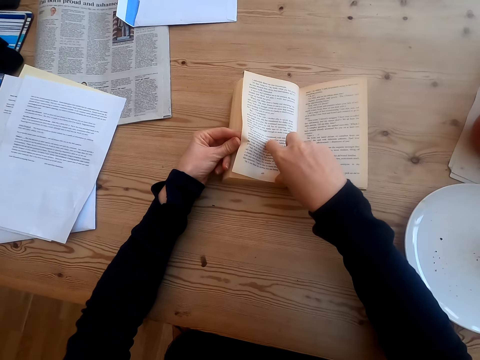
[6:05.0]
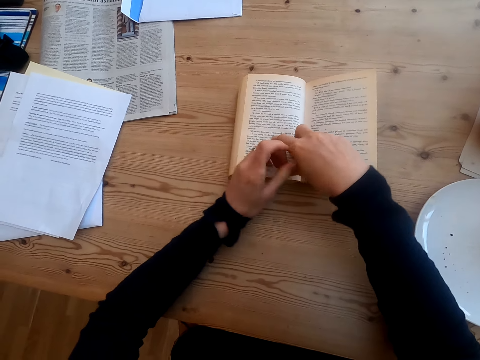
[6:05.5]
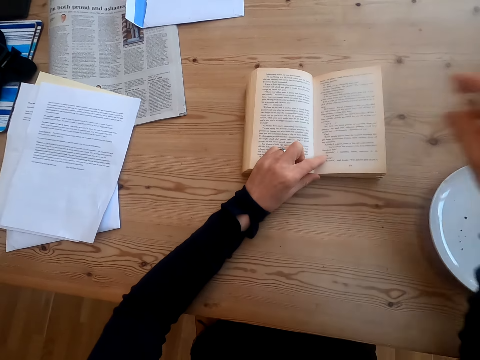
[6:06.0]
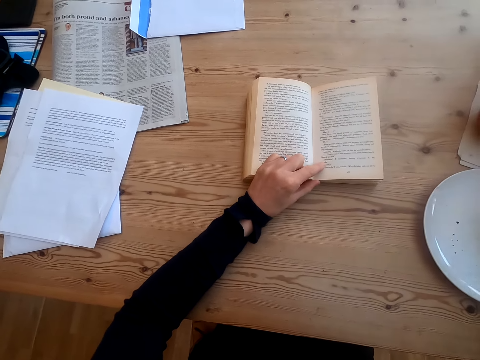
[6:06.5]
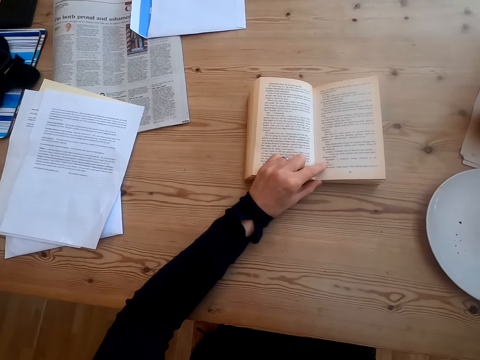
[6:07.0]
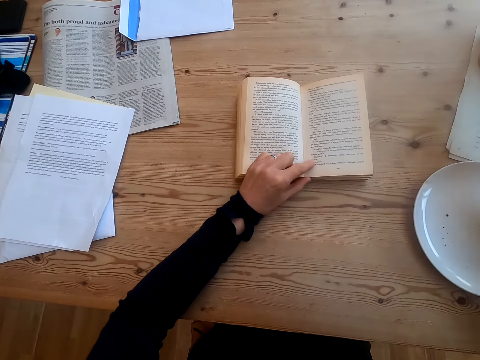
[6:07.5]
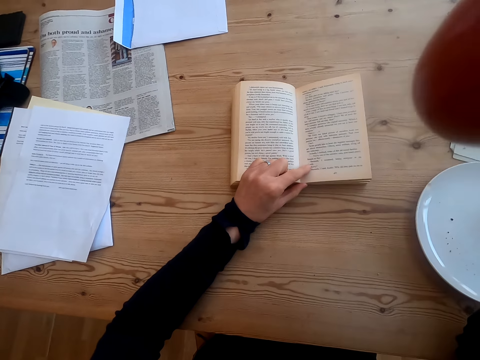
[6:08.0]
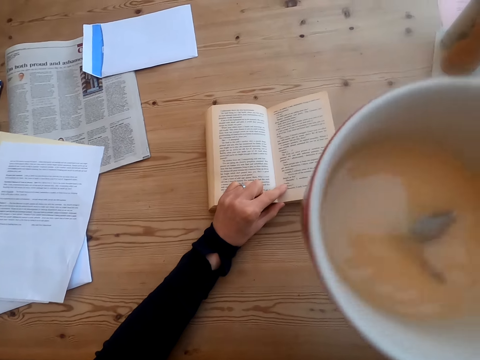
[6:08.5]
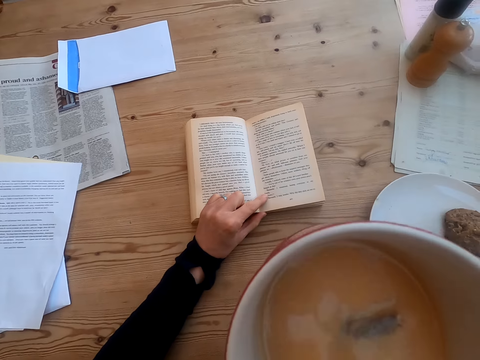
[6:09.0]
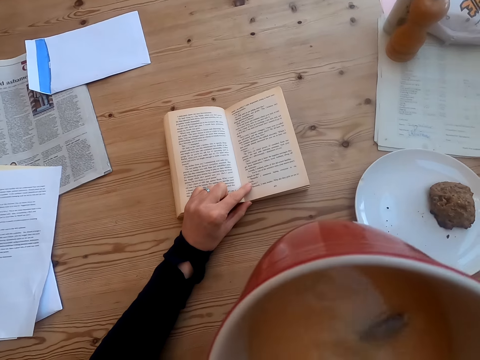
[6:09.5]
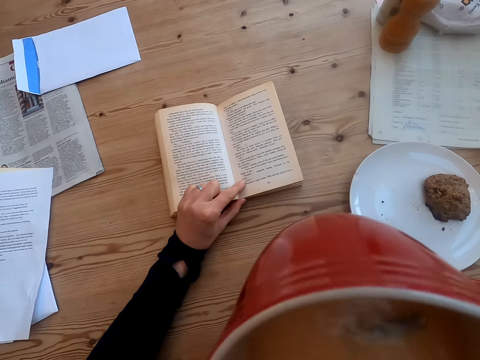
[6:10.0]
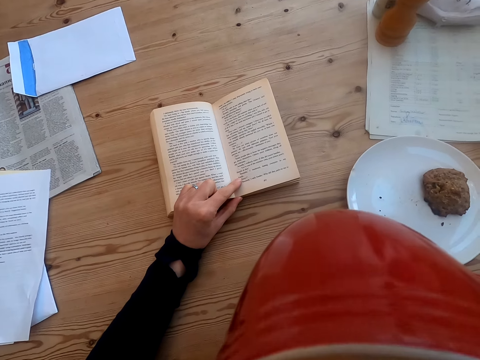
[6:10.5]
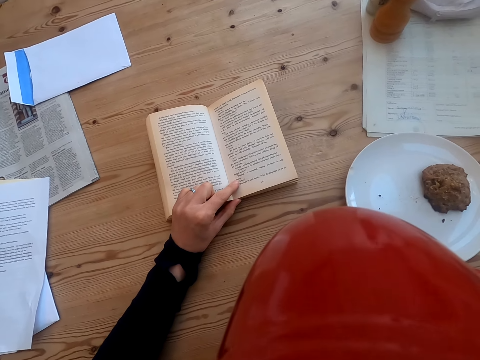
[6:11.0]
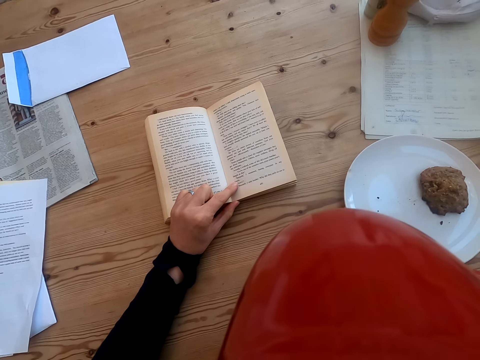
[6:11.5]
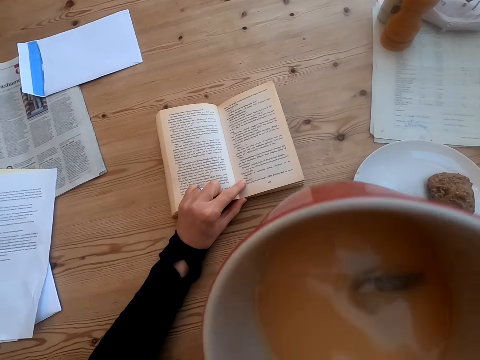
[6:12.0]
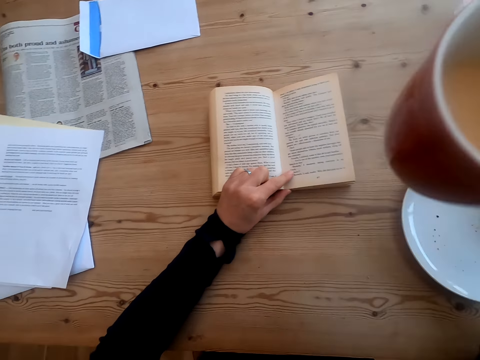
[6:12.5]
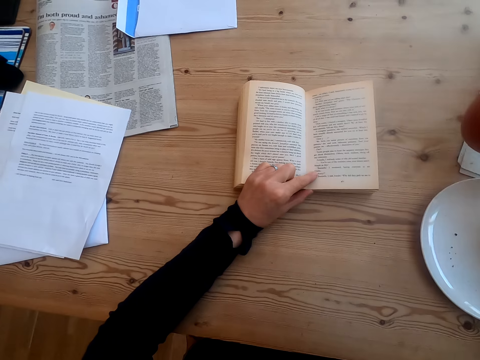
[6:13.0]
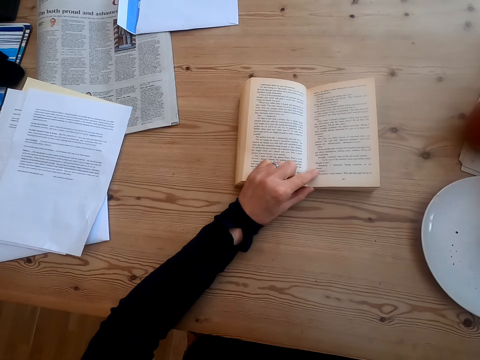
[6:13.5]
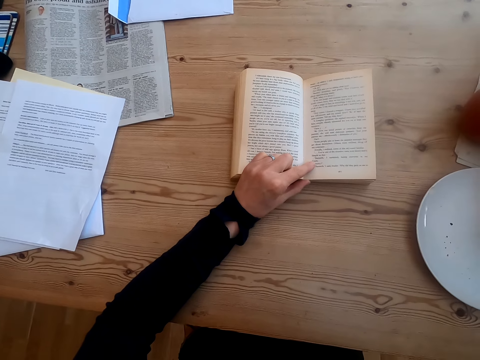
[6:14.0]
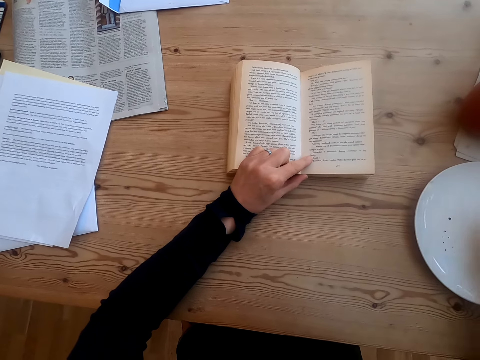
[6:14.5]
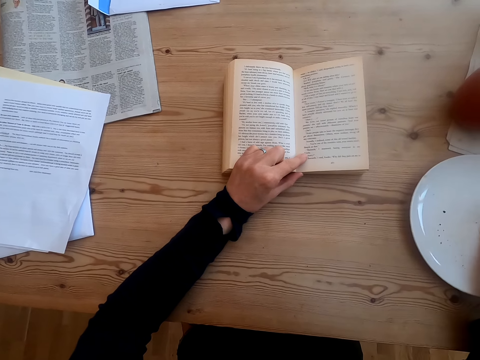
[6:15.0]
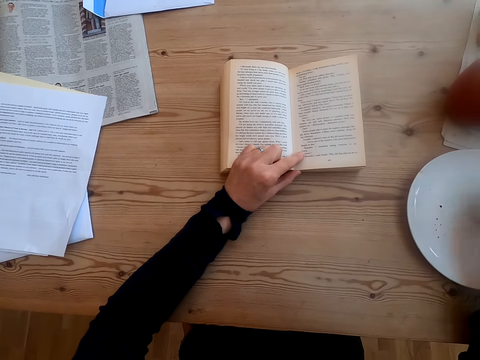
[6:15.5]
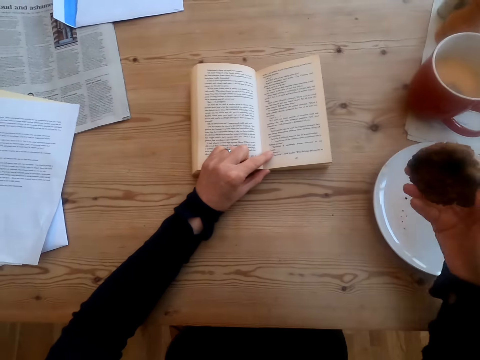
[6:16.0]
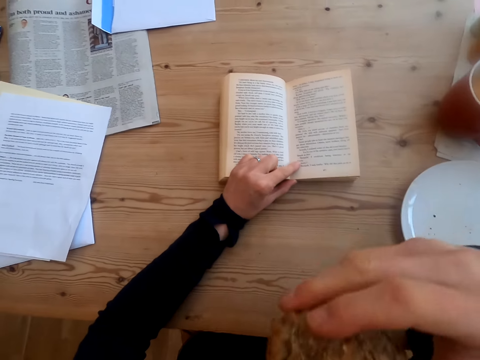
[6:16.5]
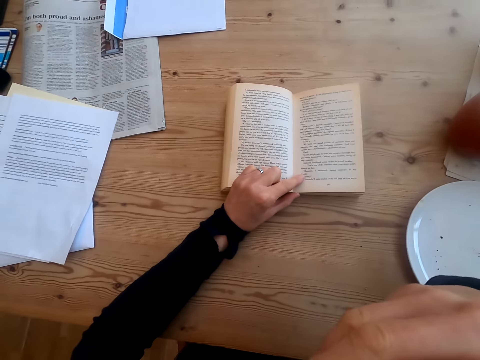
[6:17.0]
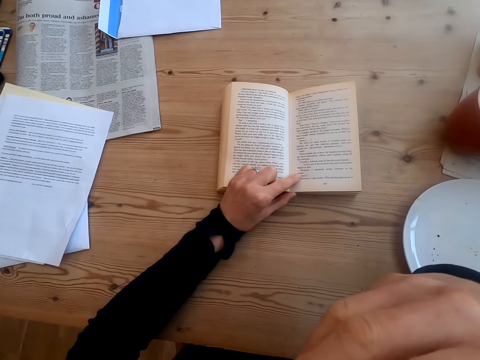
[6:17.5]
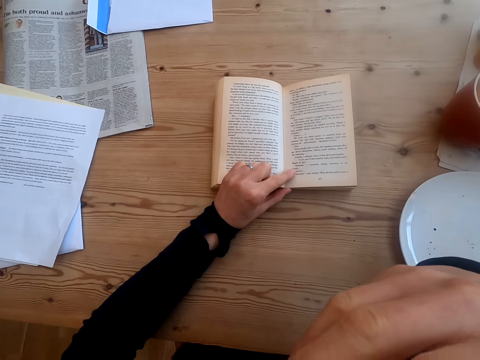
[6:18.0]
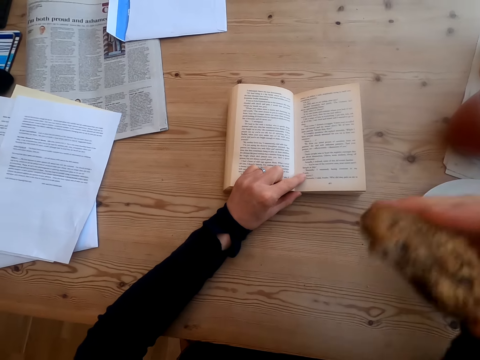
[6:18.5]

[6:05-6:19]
The camera wearer holds the book. They pick up a cup of tea on the table. They drink the tea. They put the cup of tea on the table. They take food on the plate. They bite something. They eat the food.

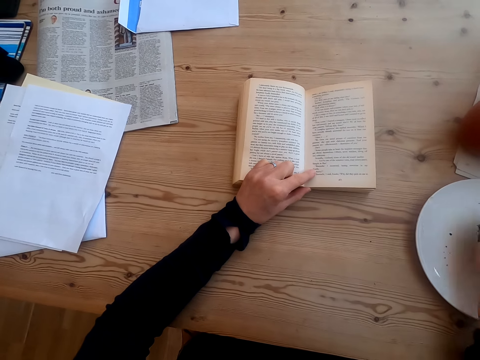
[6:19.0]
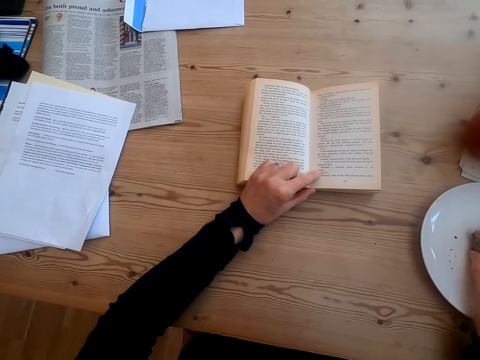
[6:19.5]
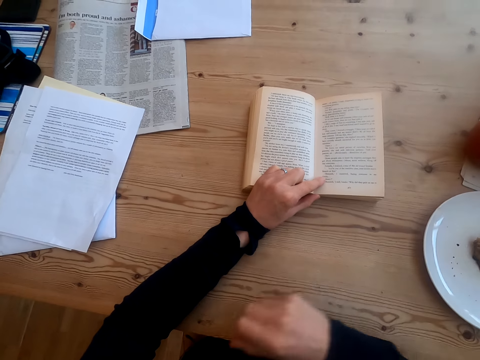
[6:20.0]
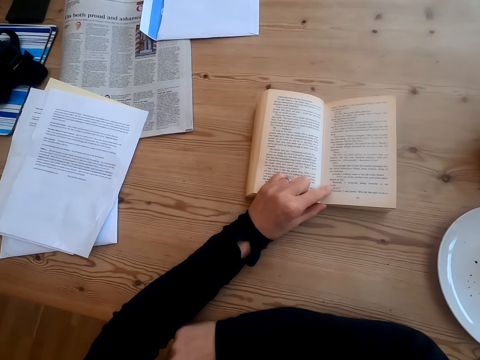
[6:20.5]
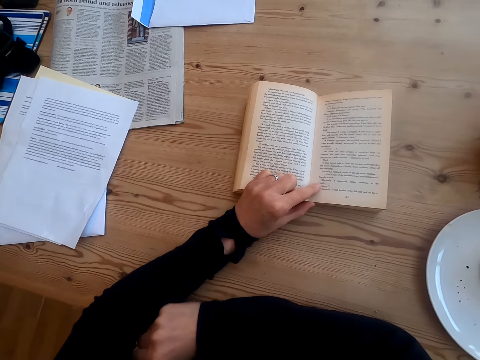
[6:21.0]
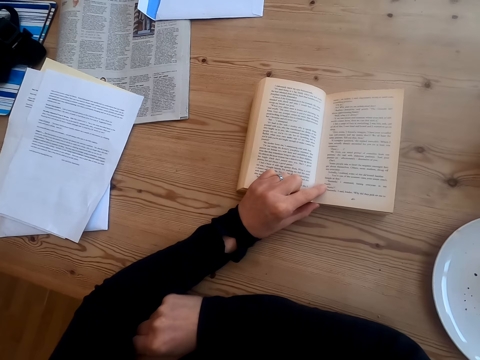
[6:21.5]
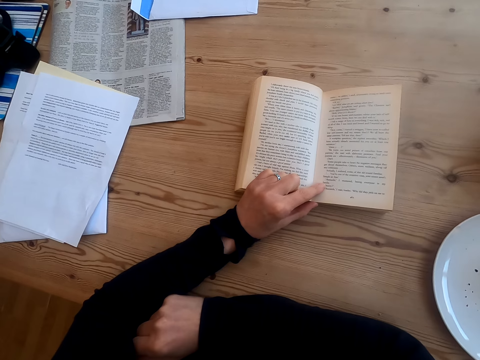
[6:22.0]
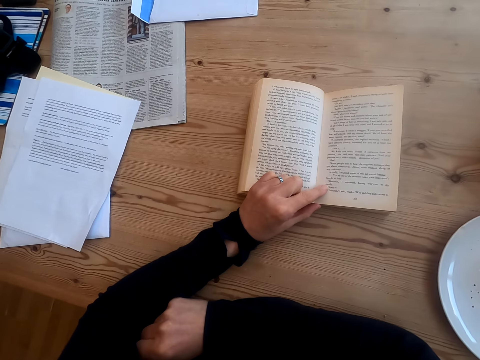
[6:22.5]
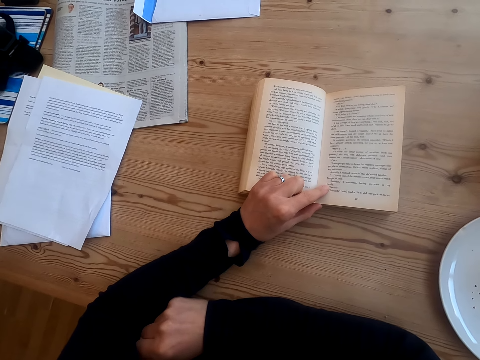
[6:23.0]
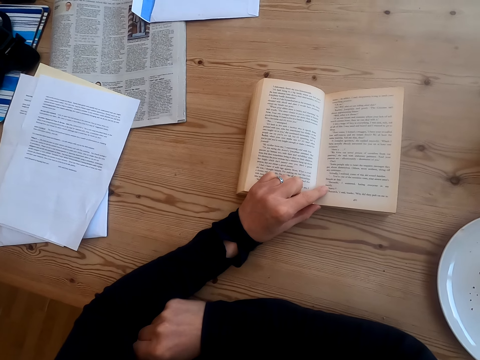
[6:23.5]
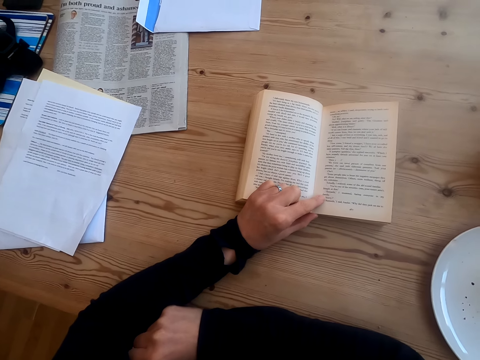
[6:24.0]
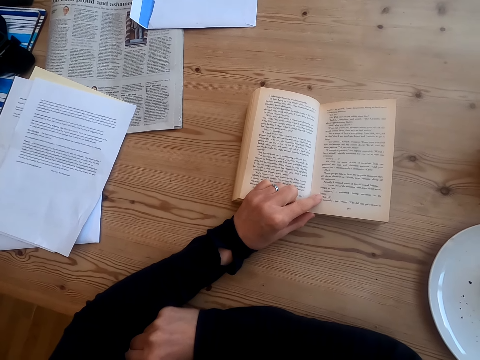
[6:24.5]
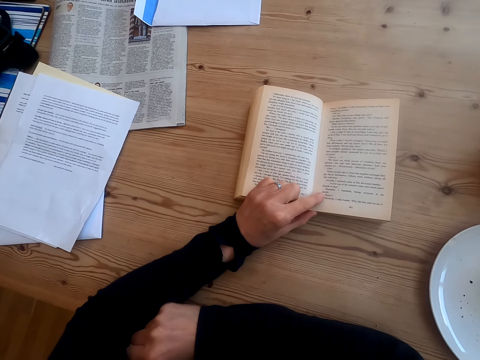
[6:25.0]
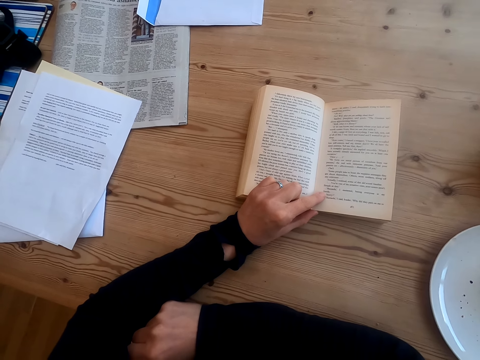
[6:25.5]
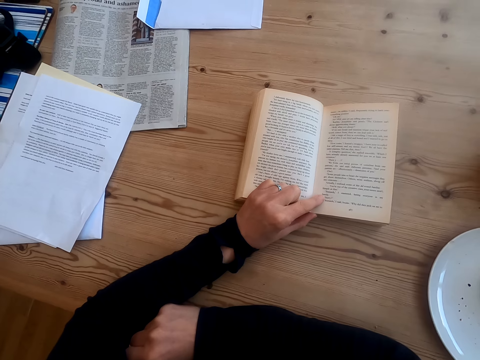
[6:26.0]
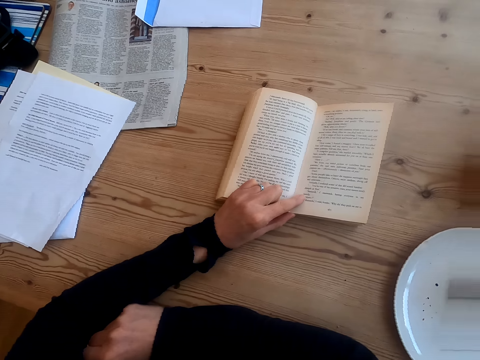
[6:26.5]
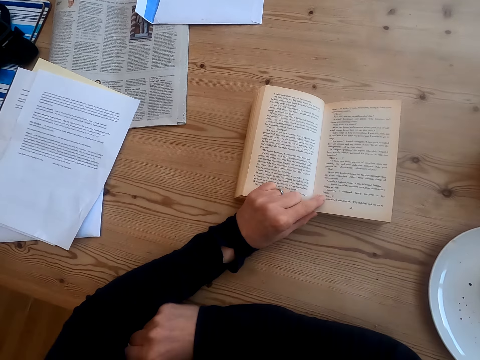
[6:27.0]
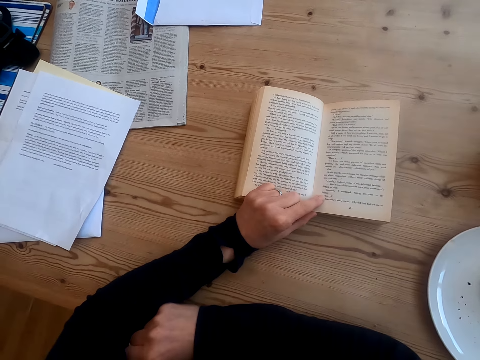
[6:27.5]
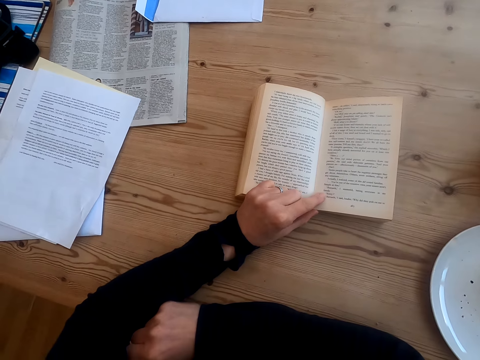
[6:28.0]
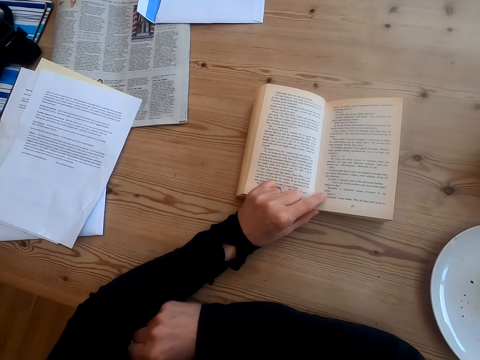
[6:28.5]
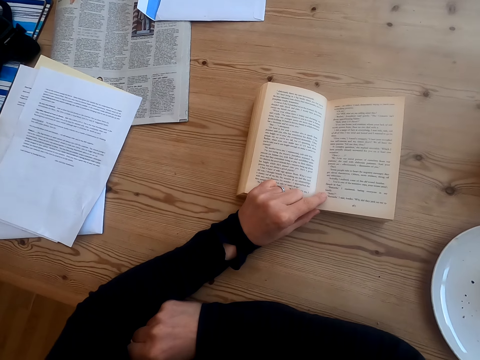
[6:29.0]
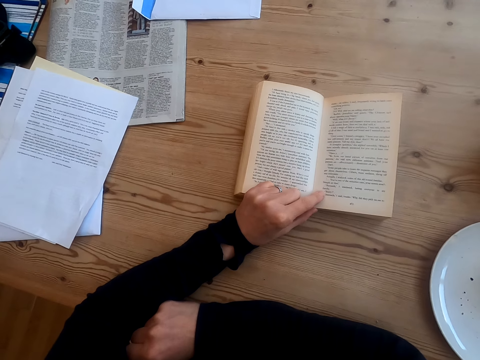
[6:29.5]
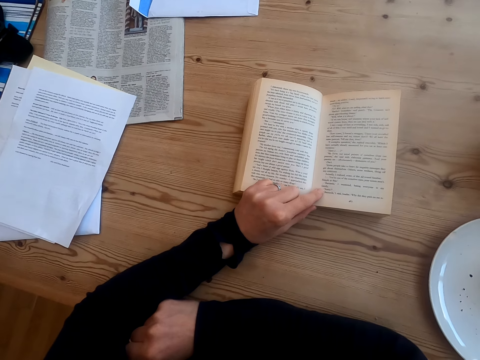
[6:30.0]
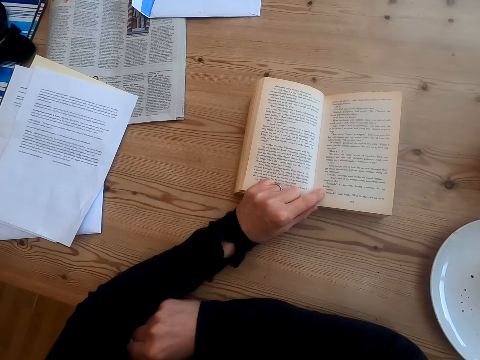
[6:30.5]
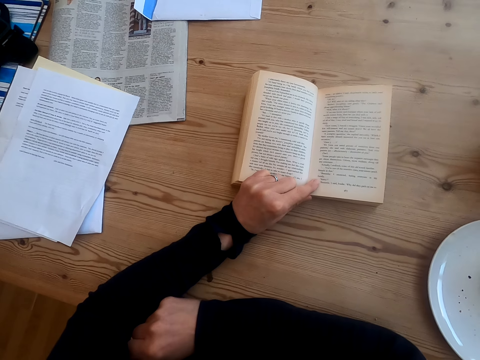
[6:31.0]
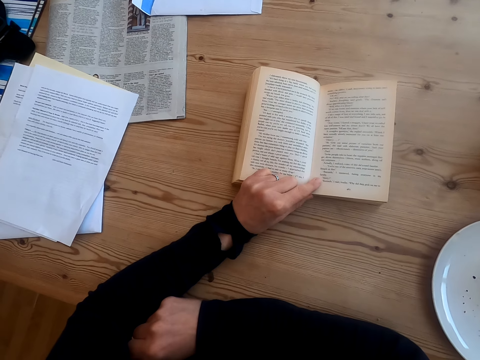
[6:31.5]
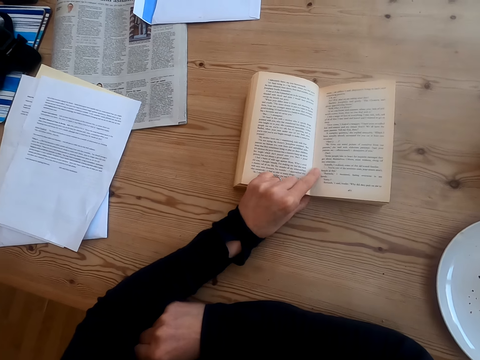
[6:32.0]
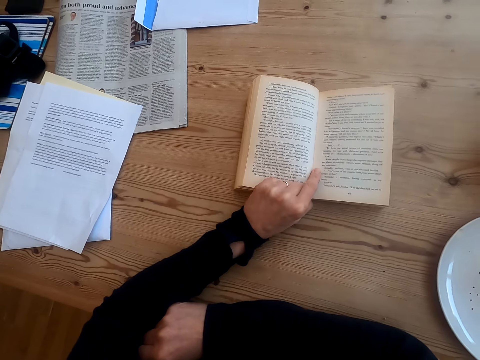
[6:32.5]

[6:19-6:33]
The camera wearer puts food on the plate. They place a hand on the table. They read the book. They move the book on the table.
